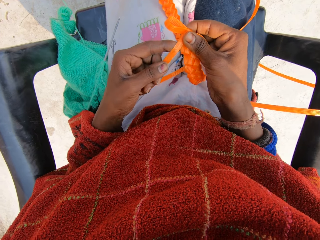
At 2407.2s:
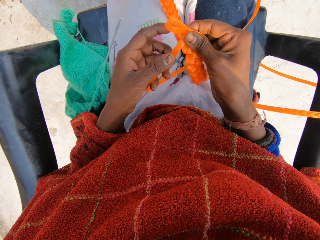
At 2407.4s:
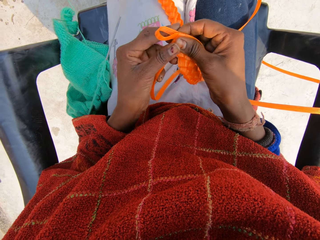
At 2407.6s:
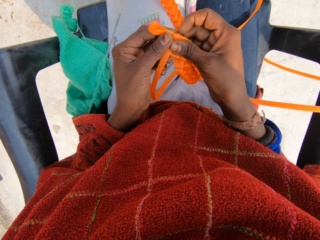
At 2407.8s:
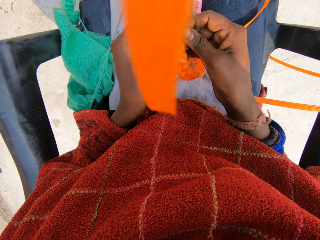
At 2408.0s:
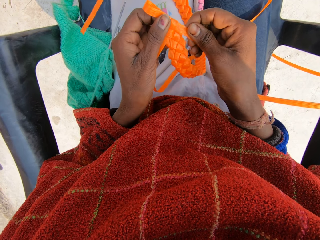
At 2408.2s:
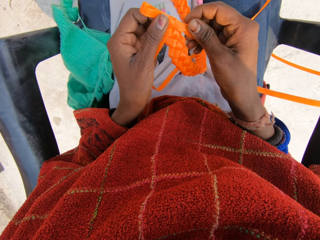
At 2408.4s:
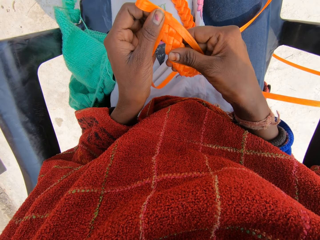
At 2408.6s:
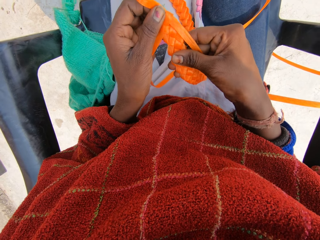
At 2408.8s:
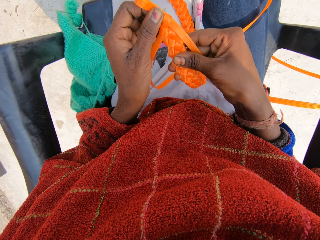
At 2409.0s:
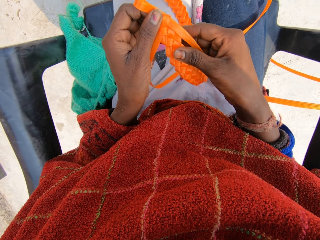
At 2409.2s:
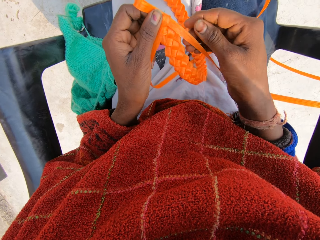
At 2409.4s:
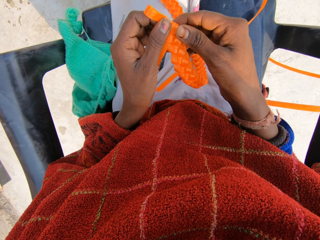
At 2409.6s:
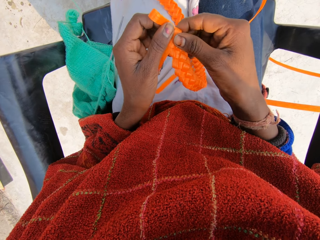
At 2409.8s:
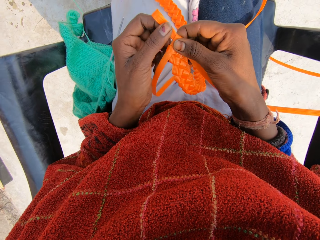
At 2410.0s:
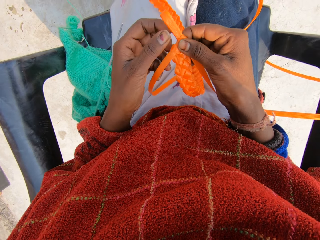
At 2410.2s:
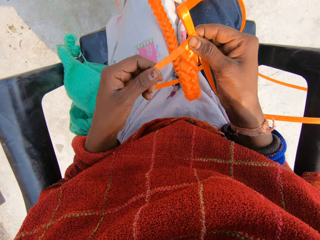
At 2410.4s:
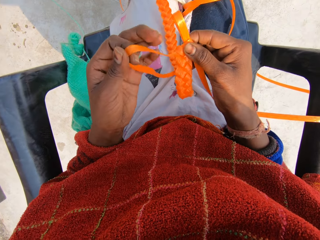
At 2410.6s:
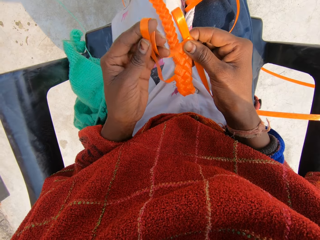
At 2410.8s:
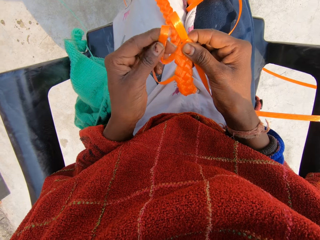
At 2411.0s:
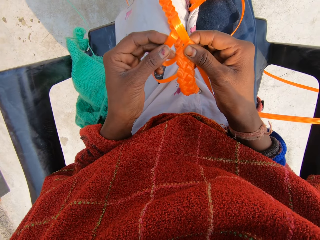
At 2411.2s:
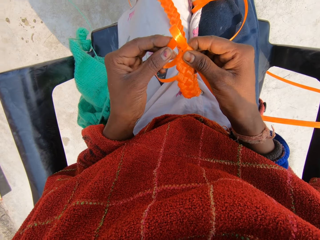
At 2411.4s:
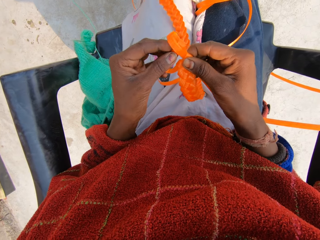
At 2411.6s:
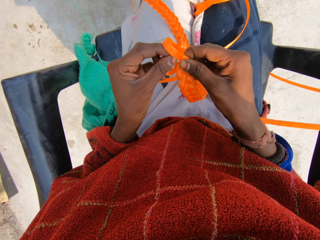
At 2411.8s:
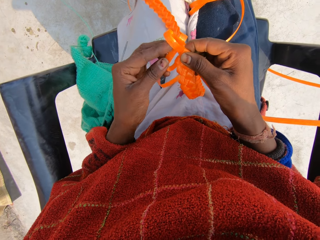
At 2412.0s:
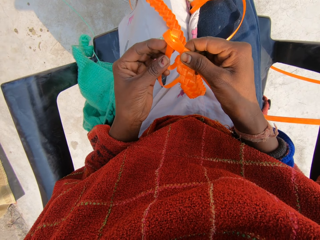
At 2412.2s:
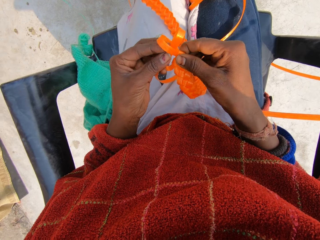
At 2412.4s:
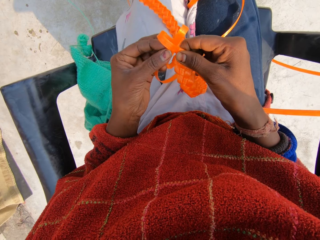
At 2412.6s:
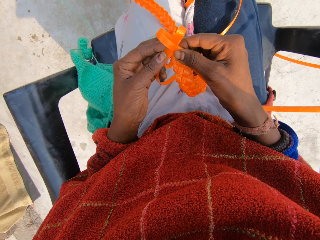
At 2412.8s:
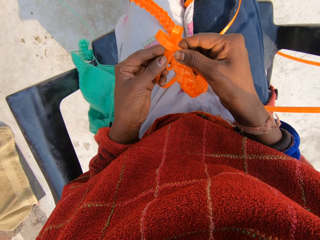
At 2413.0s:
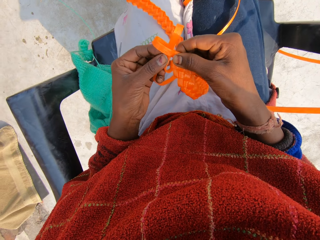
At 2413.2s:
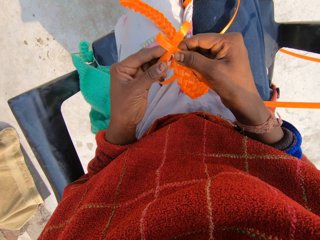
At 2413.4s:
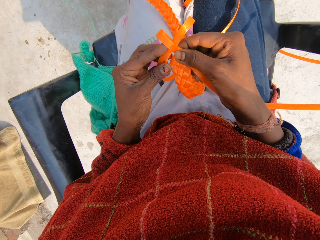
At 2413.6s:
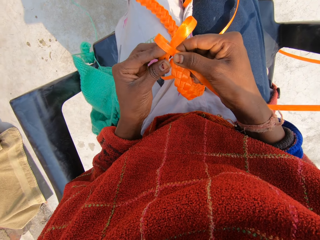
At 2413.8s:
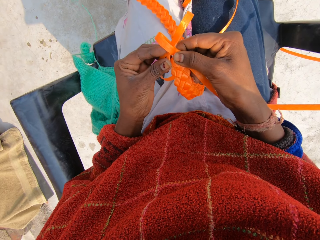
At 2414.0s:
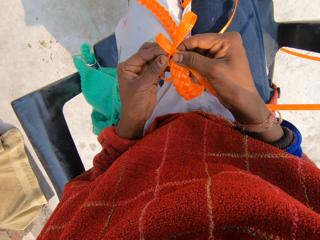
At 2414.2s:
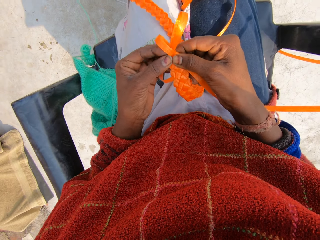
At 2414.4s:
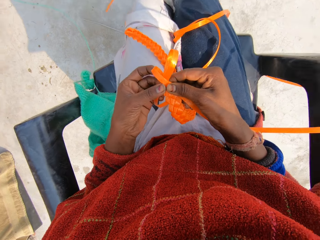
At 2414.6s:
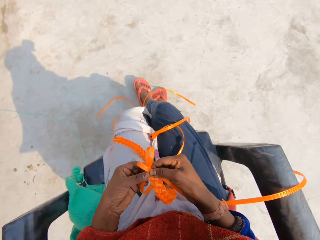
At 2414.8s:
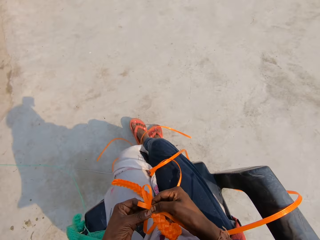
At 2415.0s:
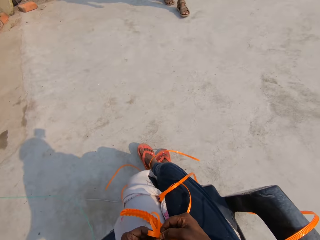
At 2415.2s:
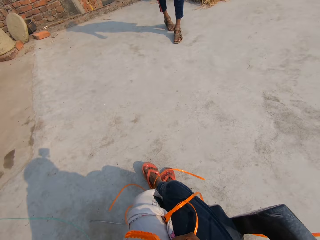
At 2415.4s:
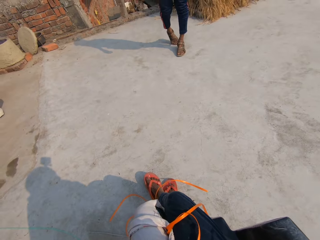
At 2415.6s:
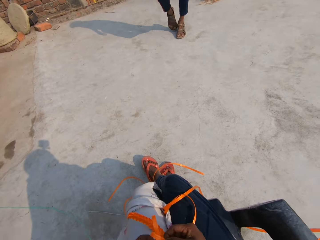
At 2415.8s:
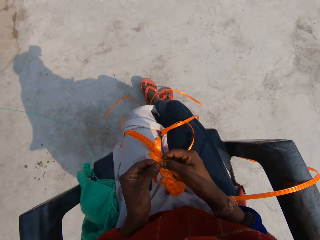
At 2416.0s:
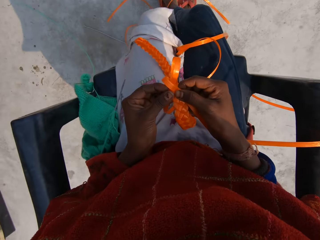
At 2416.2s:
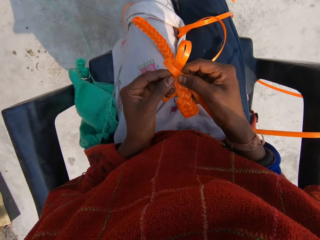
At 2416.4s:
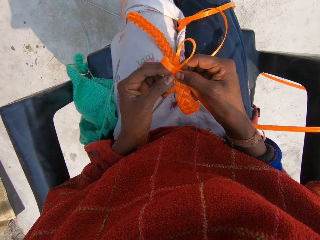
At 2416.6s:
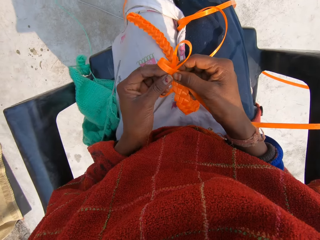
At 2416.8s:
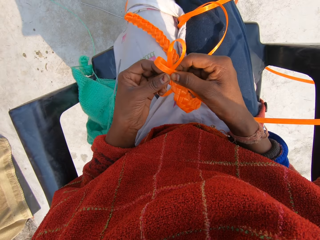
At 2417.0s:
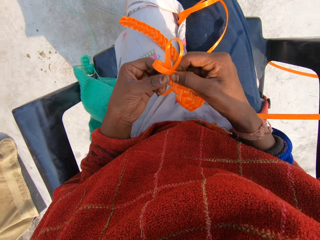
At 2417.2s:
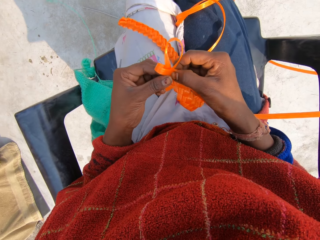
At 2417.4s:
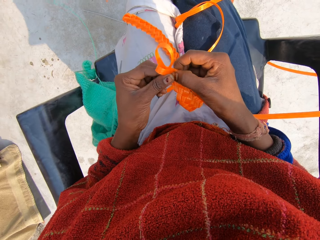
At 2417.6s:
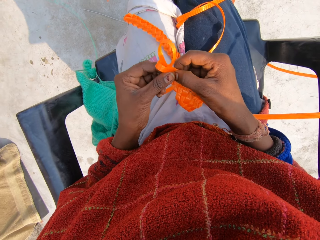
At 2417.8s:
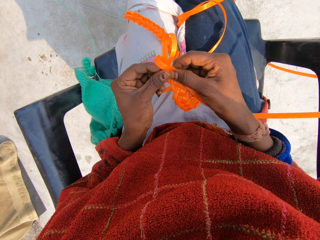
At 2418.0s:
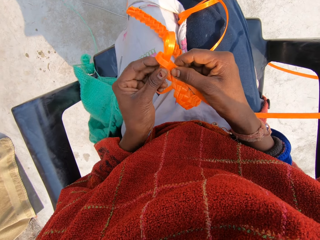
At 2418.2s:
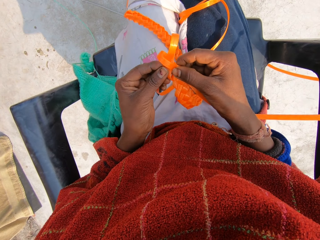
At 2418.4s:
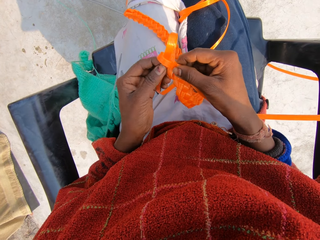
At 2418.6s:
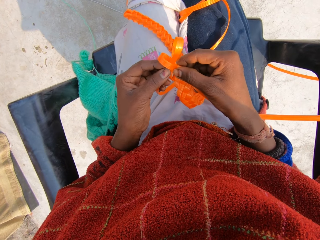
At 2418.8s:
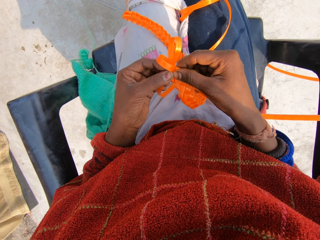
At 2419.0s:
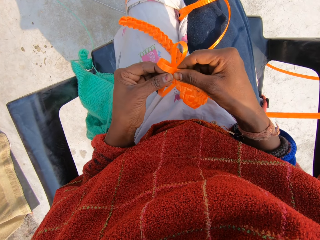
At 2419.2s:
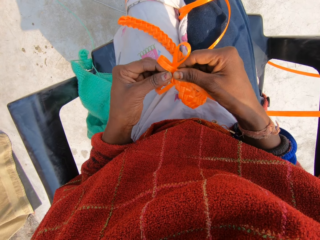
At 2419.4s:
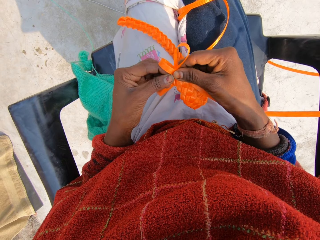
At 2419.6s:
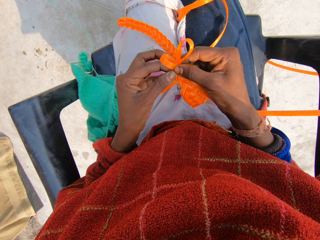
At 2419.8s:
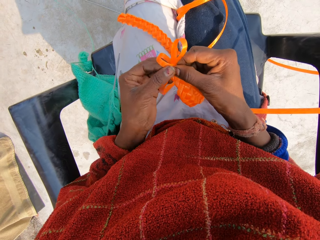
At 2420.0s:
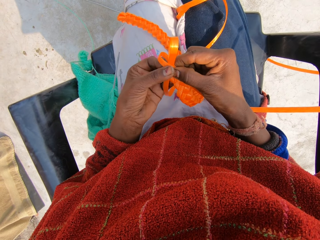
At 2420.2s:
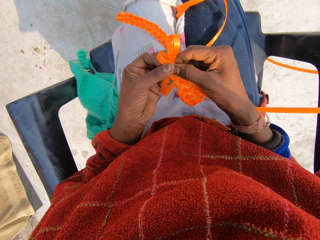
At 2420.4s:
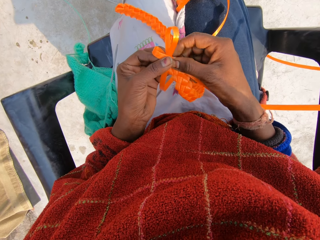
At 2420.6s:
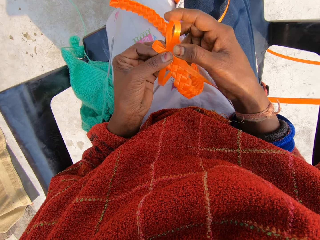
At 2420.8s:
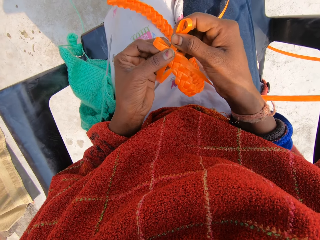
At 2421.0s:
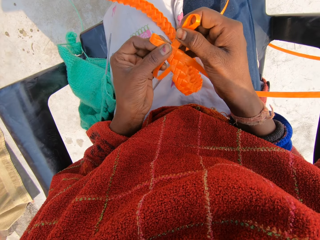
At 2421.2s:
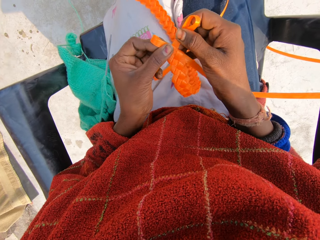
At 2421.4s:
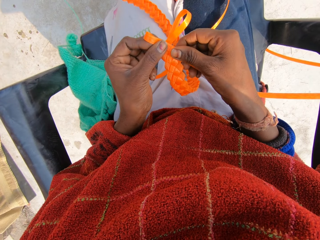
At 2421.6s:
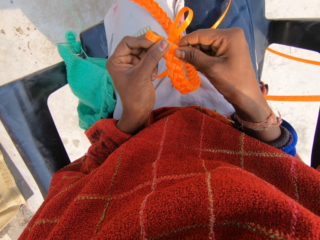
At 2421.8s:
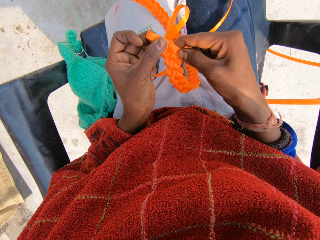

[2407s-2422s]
A man walks on the floor. The camera wearer weaves the rope with her hands.

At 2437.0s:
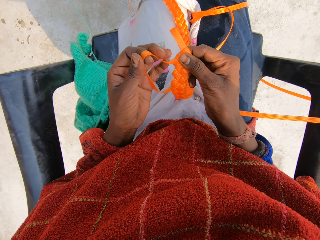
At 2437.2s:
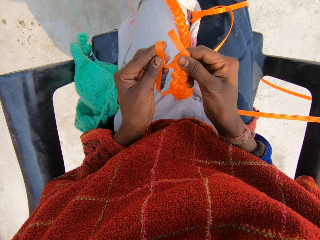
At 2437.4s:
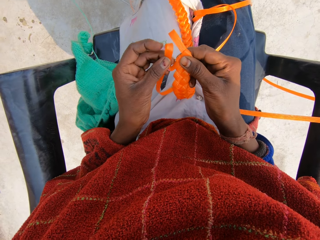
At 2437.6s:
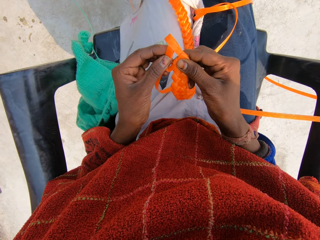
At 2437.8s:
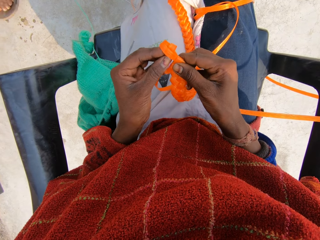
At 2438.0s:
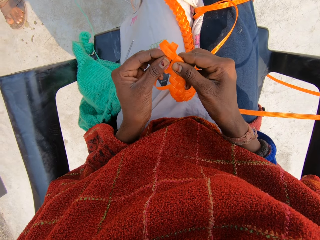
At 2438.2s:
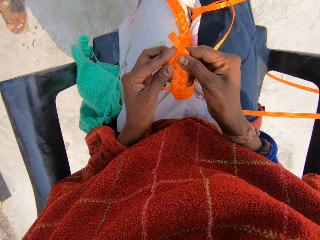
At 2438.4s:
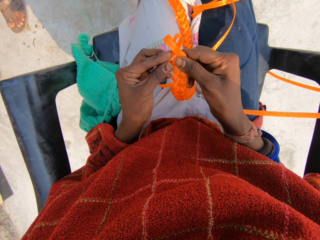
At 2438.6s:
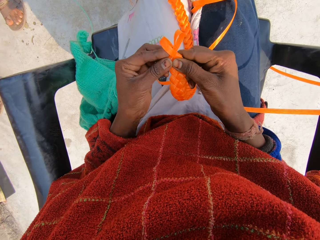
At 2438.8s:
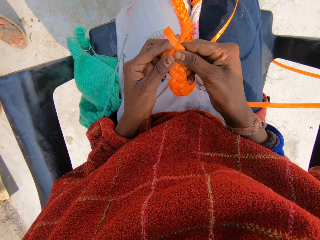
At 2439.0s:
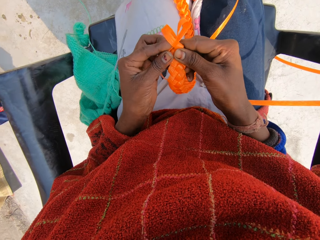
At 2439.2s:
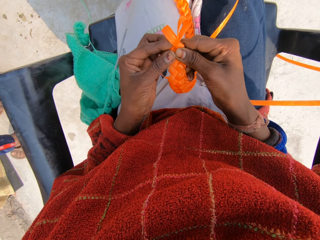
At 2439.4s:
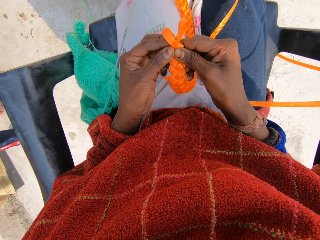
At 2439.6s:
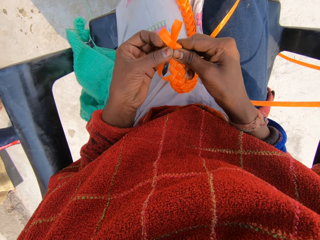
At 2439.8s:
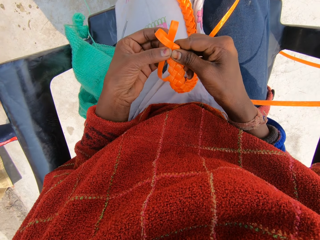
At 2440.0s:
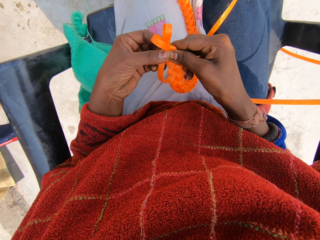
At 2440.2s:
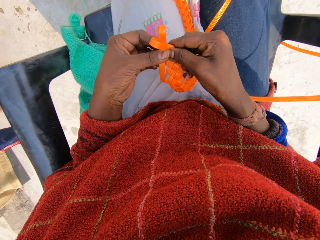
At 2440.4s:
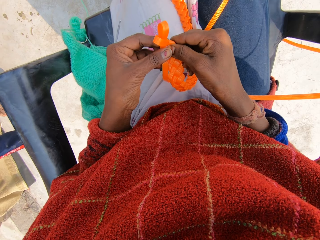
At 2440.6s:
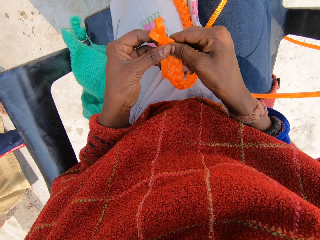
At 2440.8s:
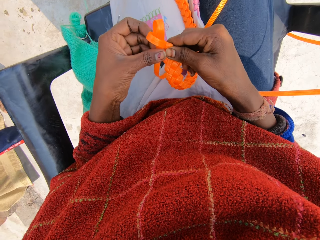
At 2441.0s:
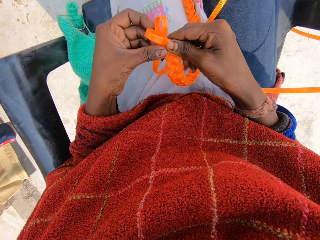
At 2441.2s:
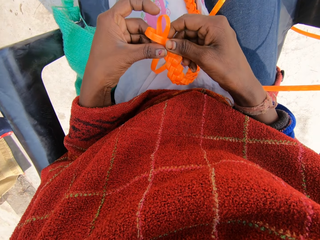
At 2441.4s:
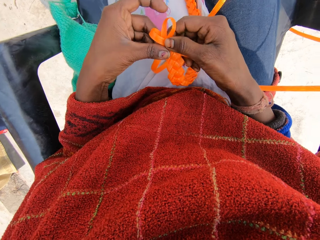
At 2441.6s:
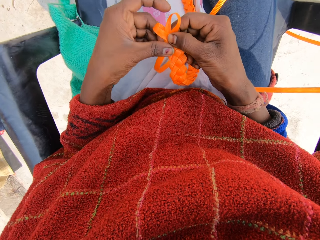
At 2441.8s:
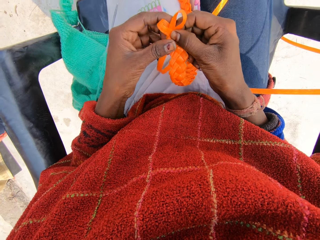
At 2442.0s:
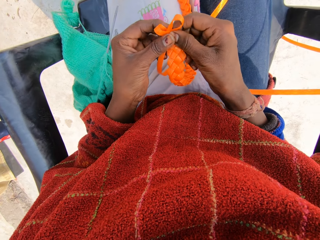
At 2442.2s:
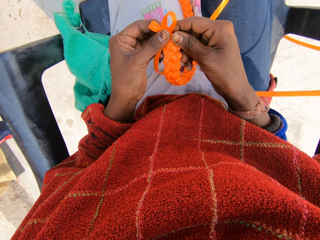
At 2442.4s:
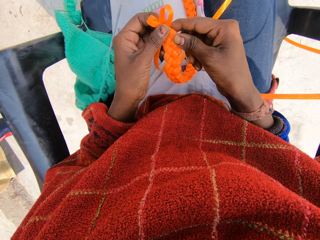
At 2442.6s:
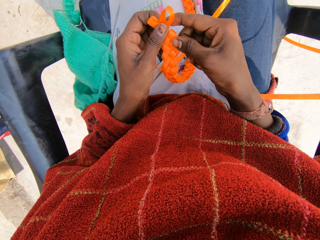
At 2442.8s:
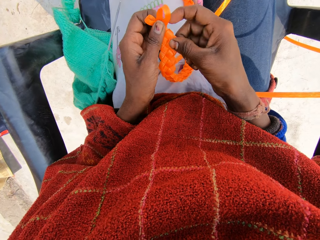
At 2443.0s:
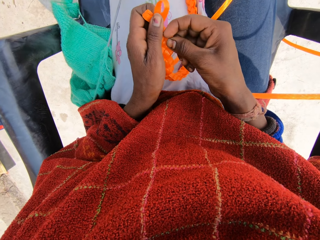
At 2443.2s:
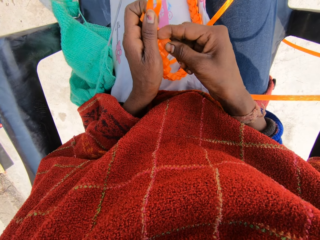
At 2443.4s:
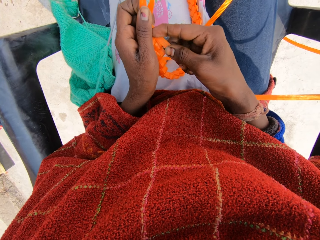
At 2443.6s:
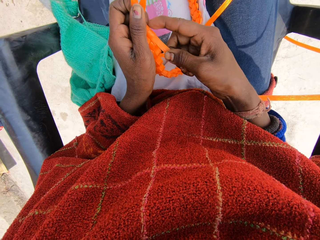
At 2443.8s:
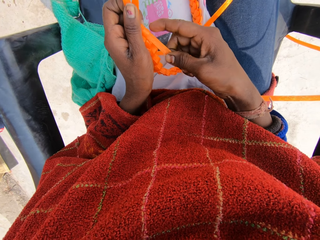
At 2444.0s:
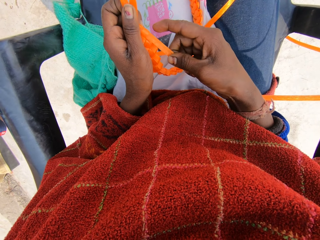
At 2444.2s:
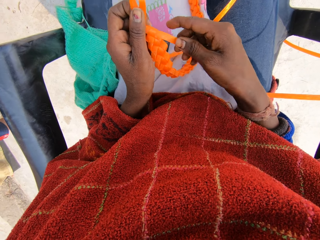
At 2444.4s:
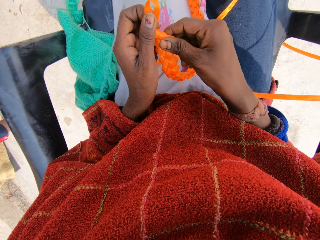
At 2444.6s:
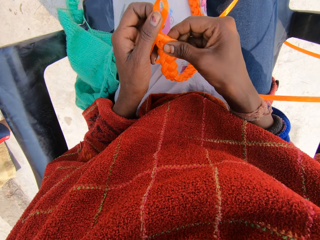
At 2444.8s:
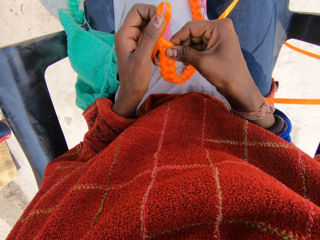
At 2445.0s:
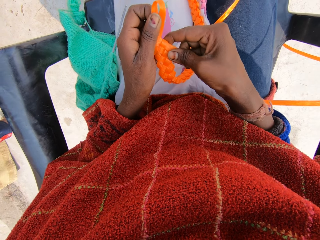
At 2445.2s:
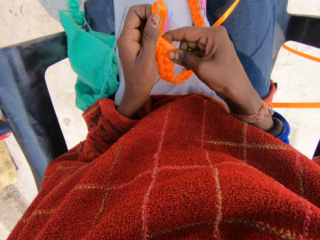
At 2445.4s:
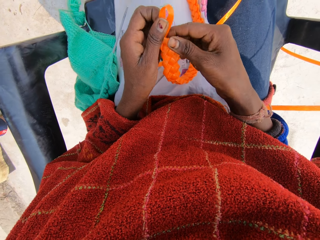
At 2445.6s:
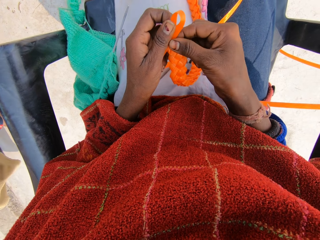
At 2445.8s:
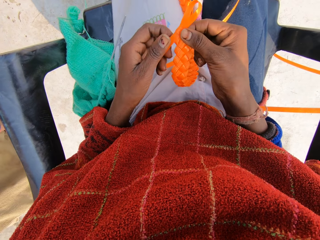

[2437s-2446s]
The camera wearer weaves the rope with her hands. A man walks on the floor. The camera wearer weaves the rope with her hands. The man stands on the floor.
